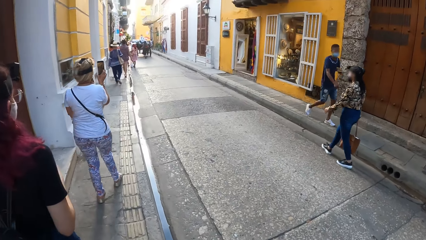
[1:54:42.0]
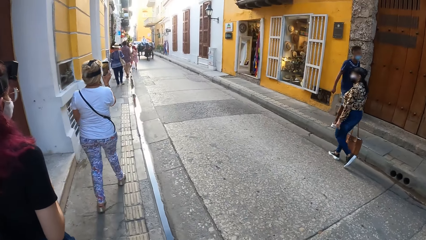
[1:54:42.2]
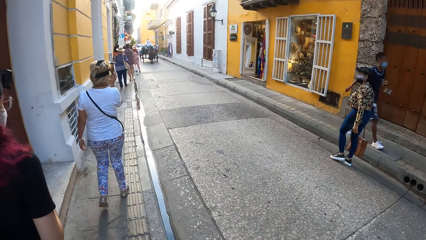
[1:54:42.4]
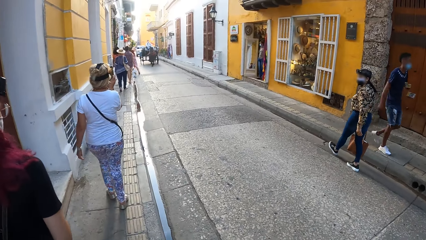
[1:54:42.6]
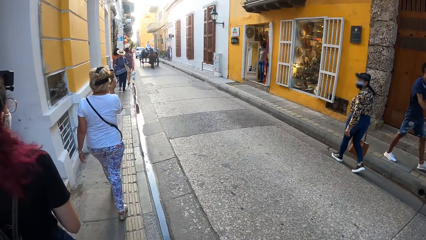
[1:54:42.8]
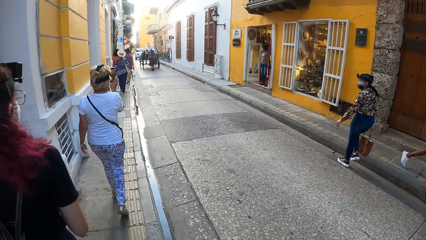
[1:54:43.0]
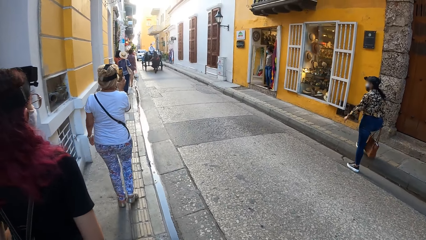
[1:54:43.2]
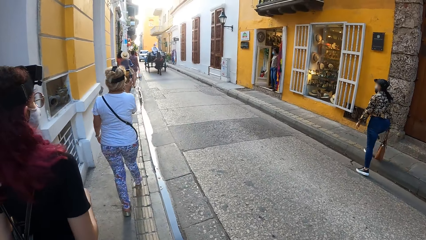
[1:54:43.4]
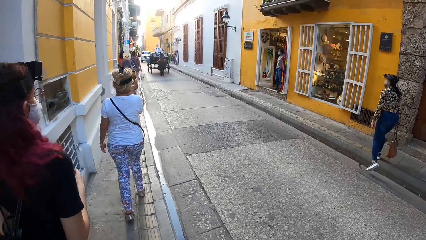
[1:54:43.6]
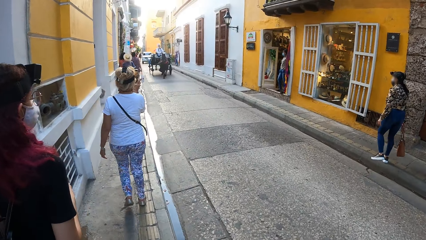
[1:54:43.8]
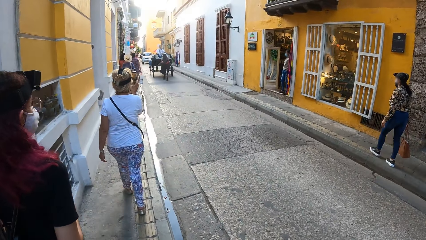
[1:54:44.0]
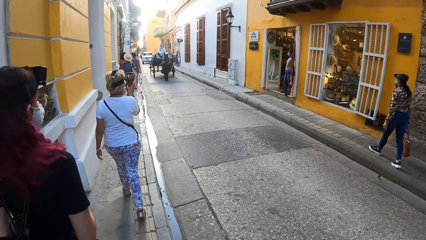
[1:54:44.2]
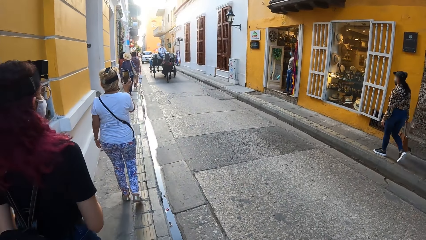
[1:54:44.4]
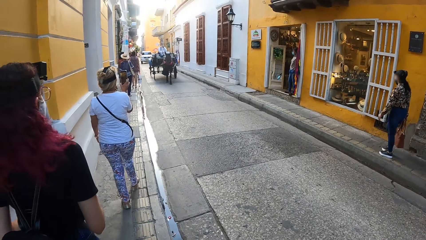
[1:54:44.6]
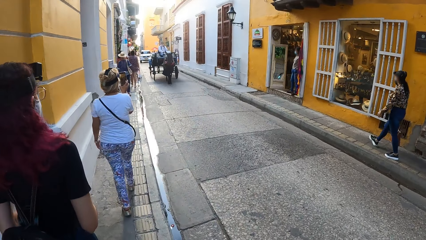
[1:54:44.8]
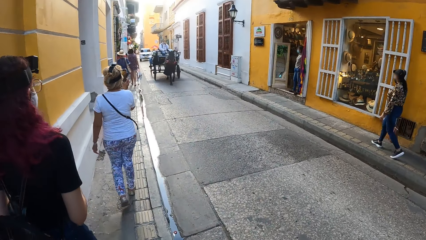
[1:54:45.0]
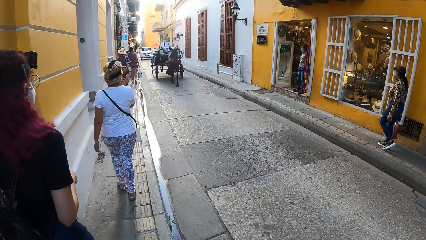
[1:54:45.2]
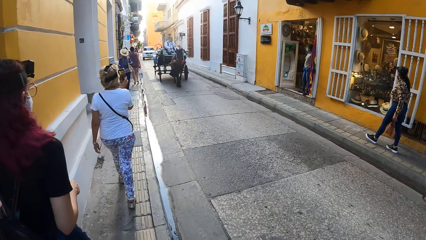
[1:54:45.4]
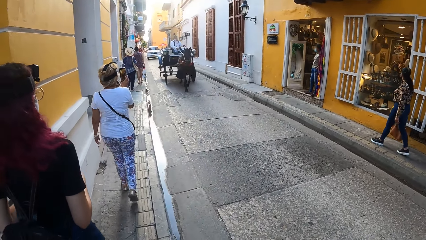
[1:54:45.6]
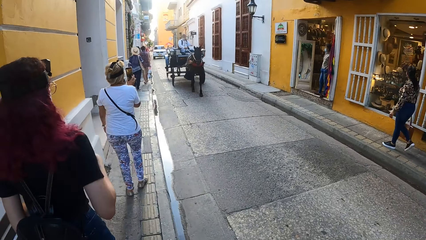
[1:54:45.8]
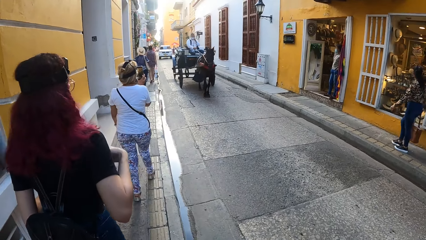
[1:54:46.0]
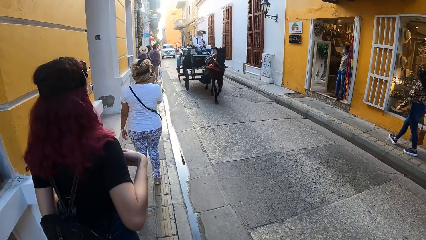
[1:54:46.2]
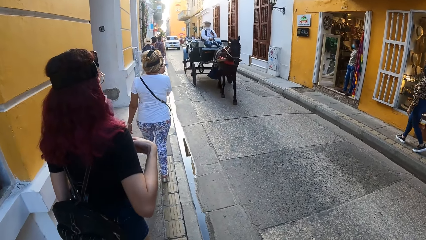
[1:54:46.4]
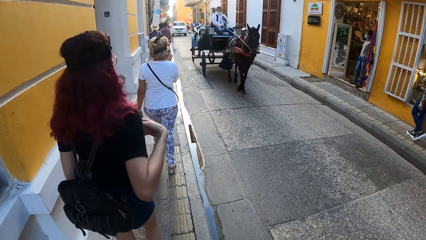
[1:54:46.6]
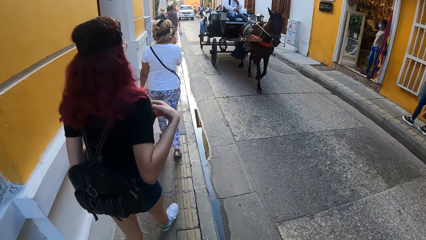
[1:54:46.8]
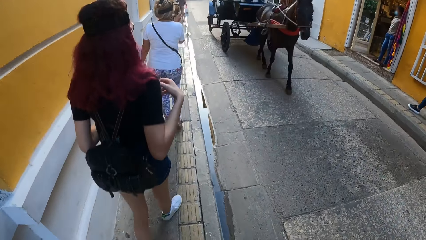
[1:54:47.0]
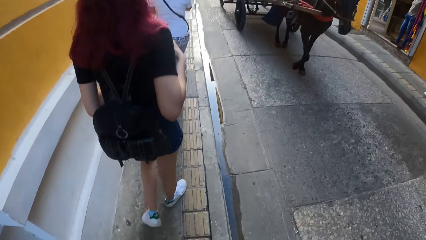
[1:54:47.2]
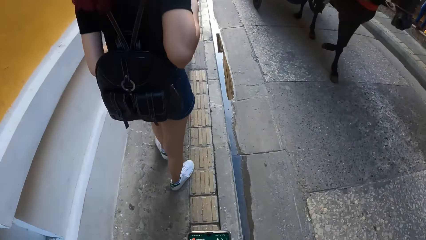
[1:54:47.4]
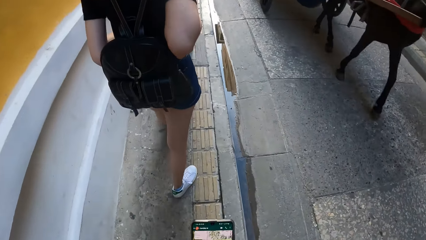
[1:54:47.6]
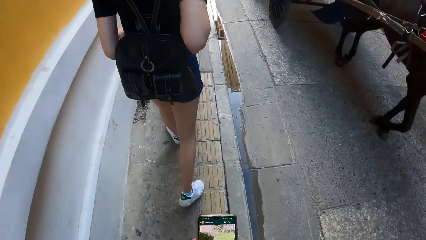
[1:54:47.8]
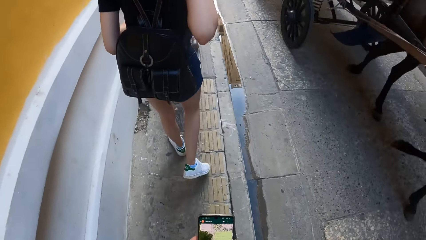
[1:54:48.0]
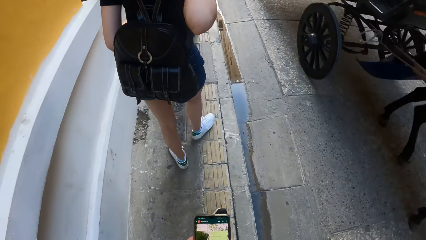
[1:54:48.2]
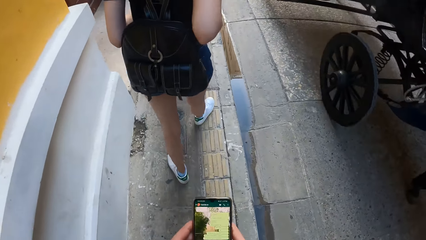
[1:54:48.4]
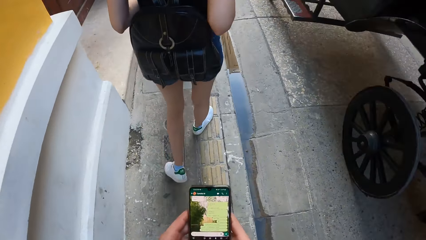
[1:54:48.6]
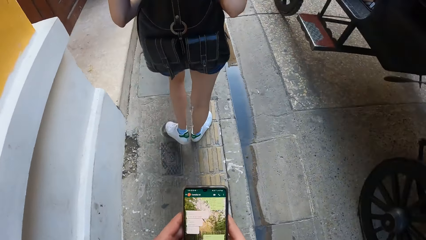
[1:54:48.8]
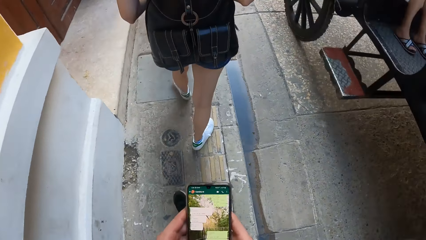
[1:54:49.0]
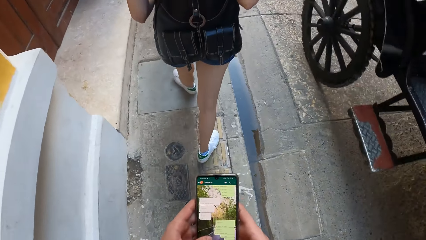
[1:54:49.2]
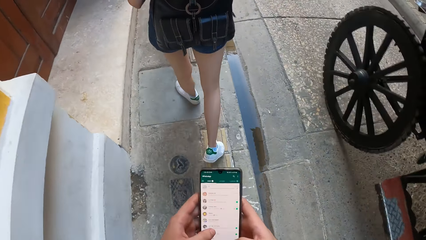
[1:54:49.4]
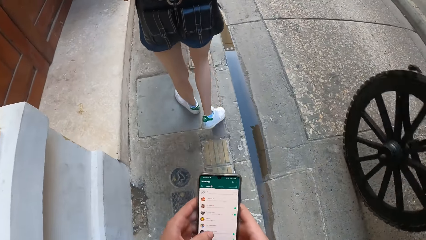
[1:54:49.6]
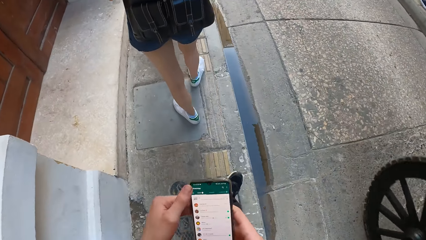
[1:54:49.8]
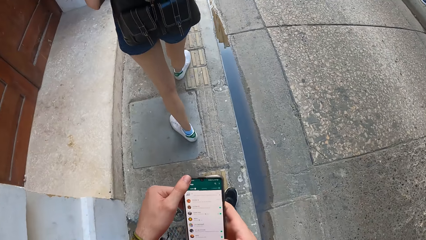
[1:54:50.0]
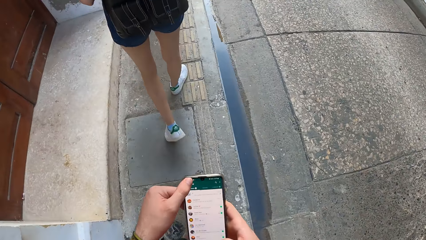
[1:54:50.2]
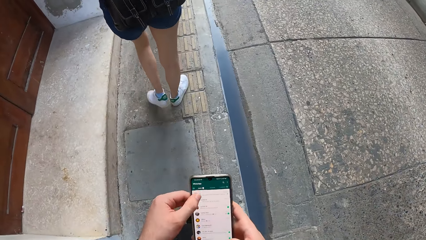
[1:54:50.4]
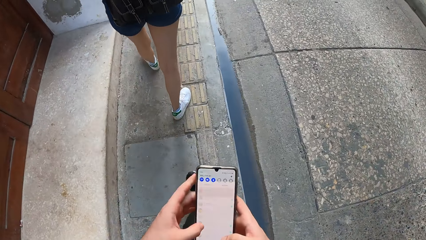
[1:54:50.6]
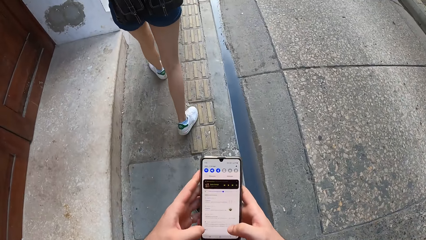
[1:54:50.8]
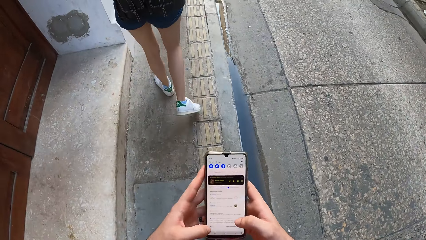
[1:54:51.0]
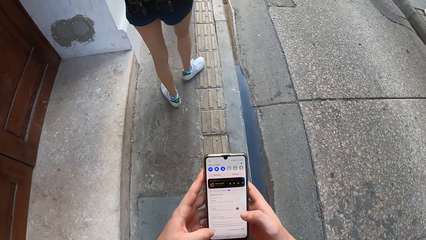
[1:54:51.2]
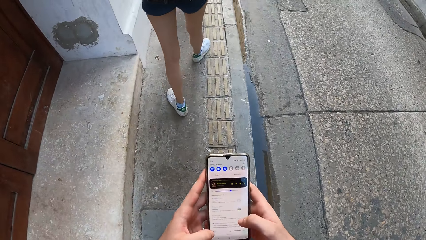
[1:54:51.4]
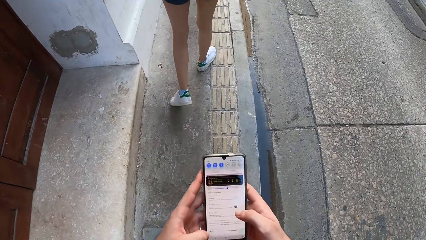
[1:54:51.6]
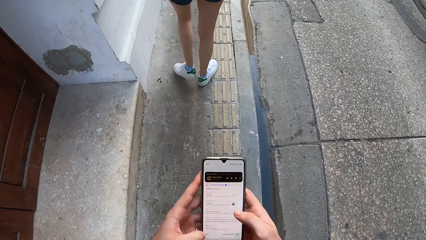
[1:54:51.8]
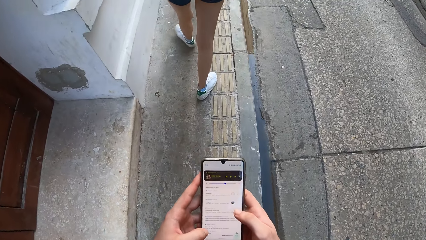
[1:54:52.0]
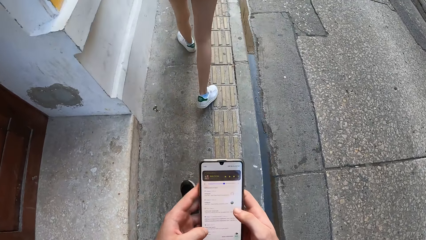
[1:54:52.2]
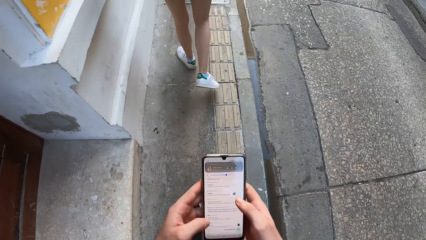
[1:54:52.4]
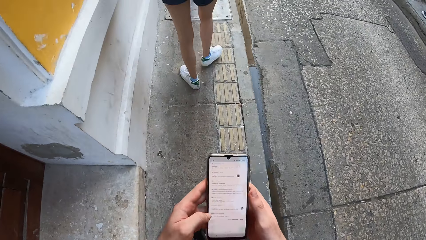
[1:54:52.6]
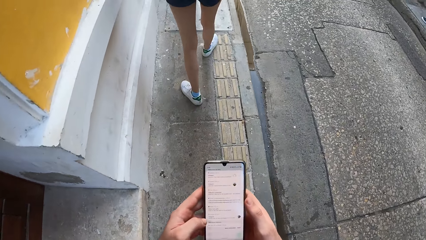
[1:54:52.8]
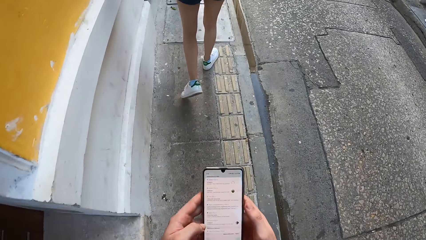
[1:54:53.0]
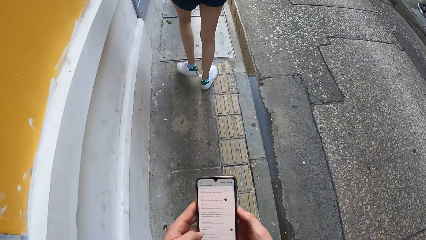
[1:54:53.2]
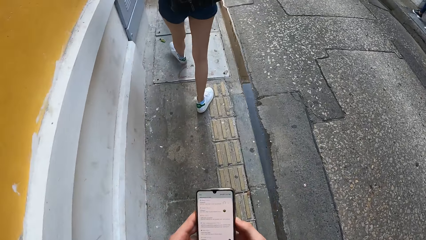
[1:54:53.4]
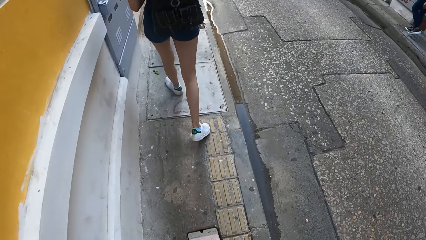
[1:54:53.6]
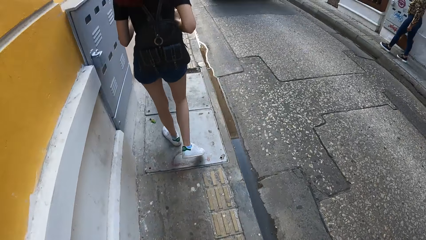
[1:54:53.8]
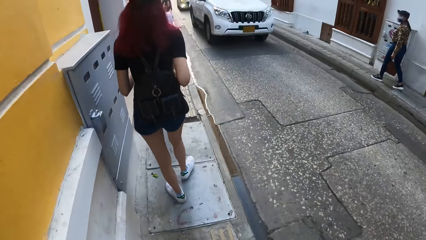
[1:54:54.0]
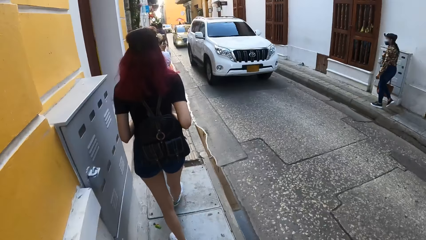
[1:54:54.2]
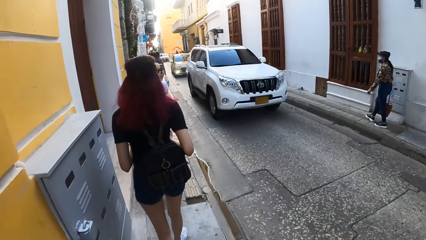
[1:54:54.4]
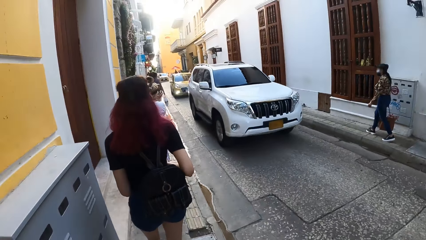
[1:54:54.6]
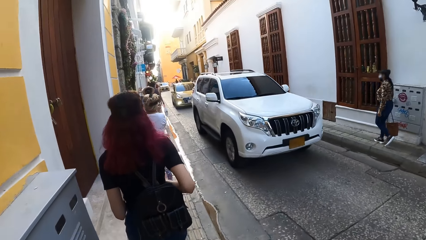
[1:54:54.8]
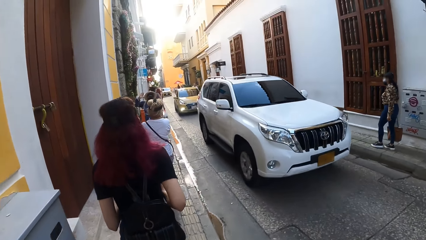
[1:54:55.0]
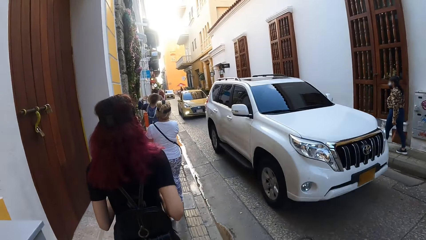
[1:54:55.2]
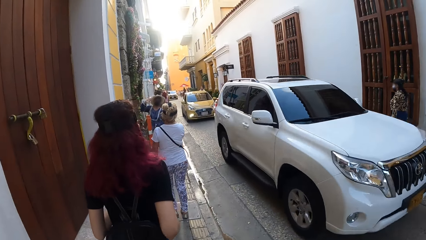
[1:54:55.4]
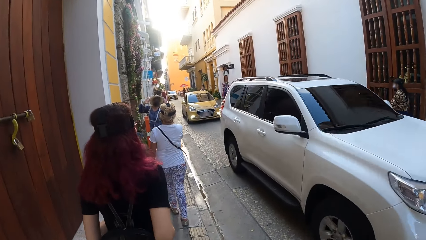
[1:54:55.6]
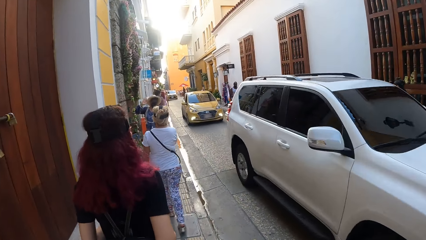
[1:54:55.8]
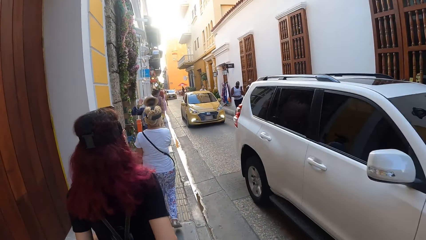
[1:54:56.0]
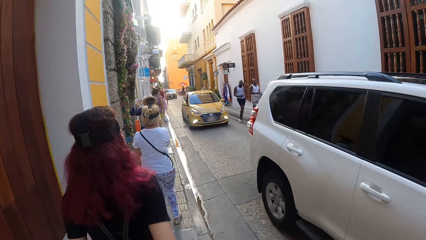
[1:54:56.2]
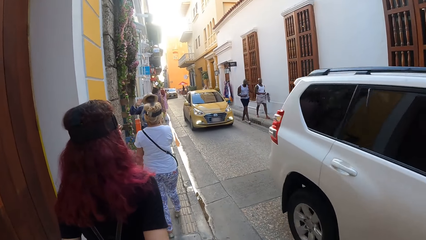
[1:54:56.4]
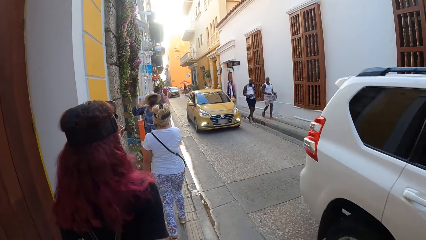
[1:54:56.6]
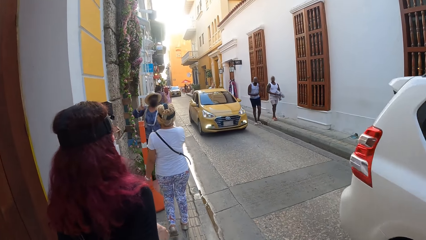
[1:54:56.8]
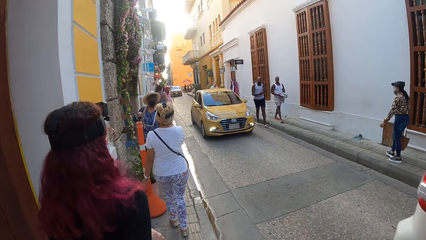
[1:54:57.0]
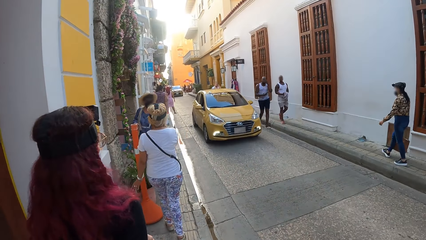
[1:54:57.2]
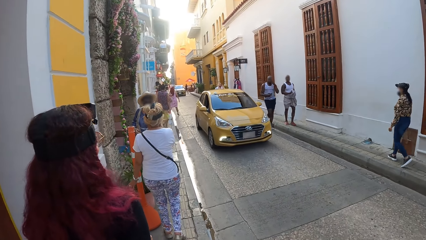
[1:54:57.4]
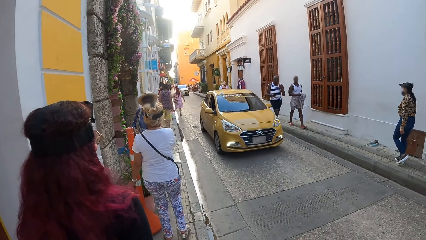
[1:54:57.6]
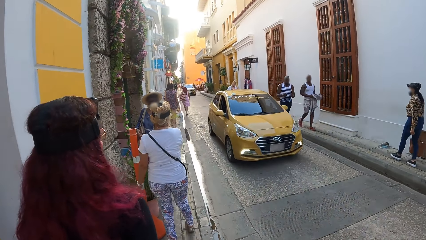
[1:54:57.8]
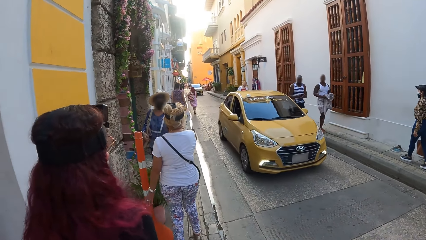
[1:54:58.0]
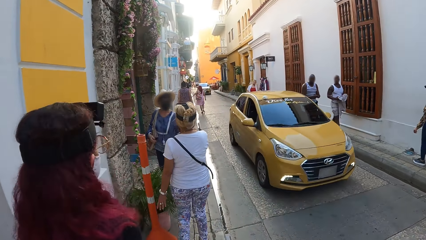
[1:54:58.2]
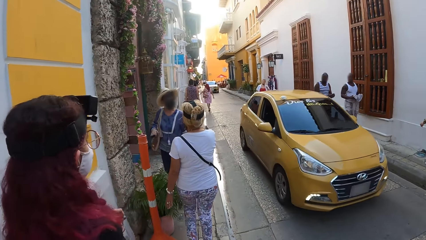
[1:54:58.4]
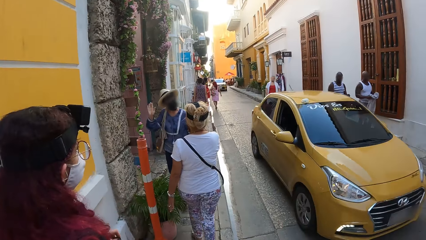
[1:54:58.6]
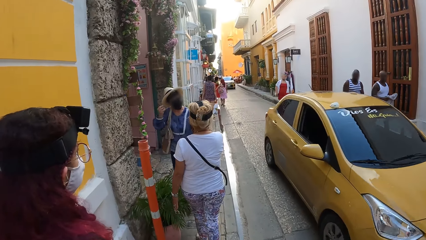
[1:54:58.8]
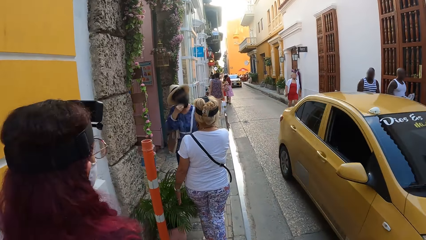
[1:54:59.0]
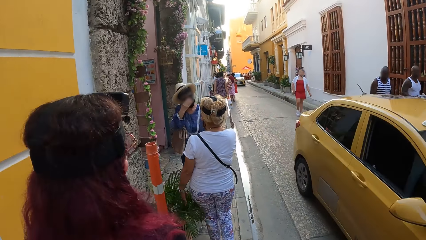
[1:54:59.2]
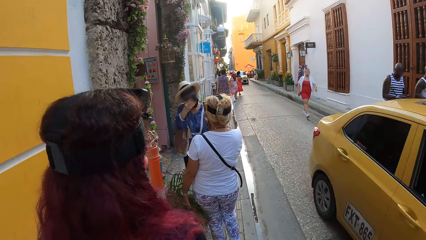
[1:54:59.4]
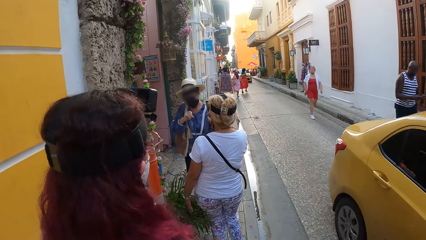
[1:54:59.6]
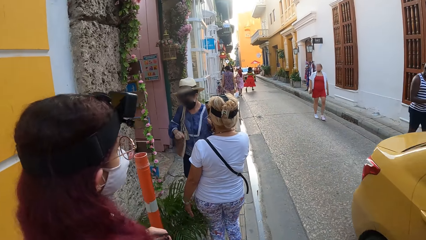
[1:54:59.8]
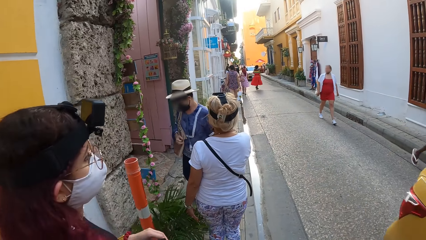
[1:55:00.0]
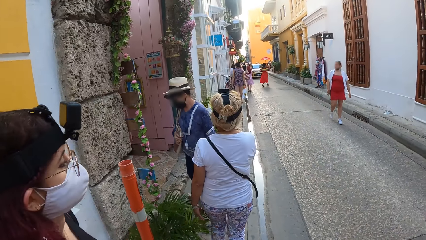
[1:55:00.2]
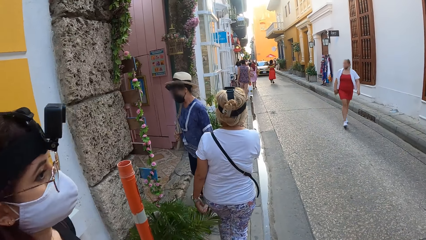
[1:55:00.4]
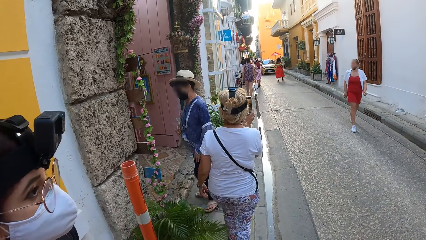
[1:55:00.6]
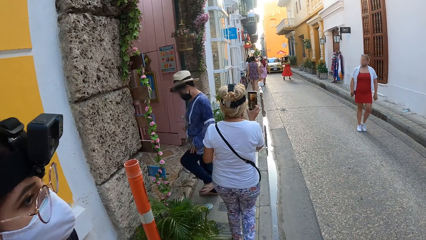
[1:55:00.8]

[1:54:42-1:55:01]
The camera wearer walks in the streets. A carriage passes beside them on the road. The camera wearer operates the phone with both hands. A car passes beside them on the road. The camera wearer walks in the streets. A car passes beside them on the road.
